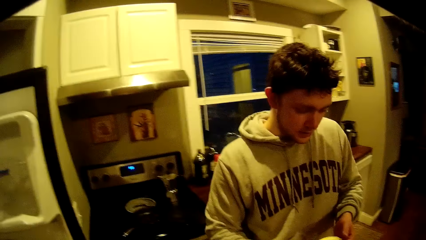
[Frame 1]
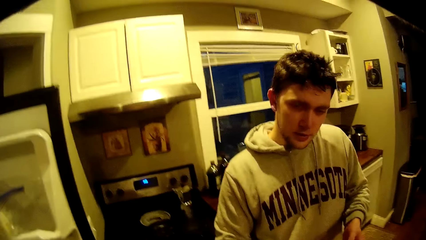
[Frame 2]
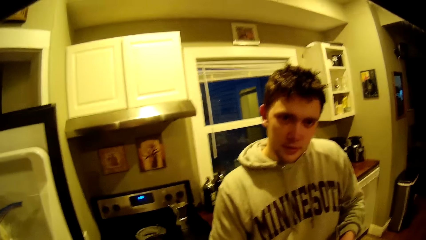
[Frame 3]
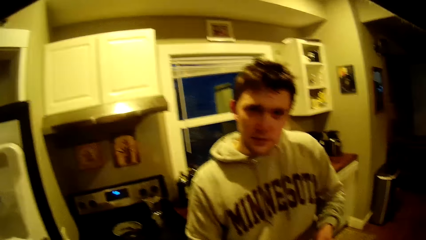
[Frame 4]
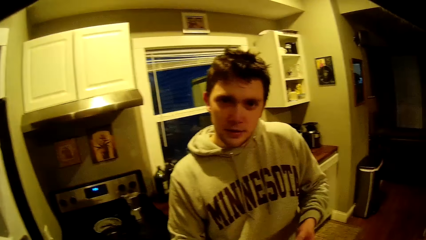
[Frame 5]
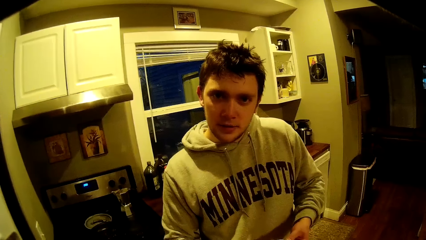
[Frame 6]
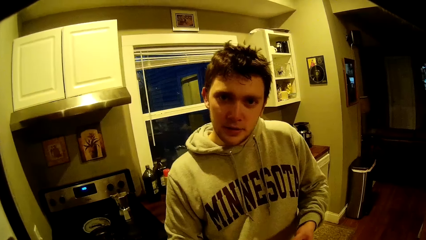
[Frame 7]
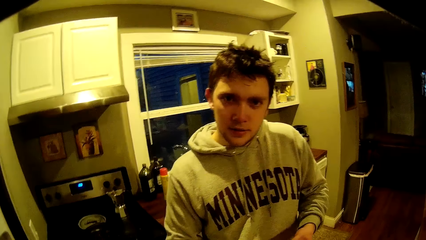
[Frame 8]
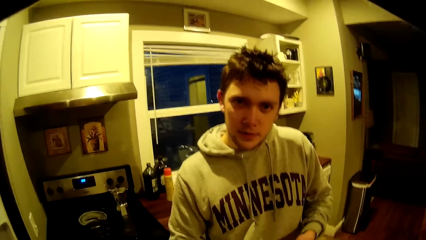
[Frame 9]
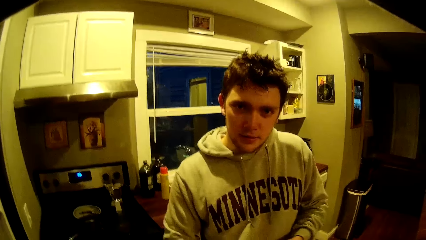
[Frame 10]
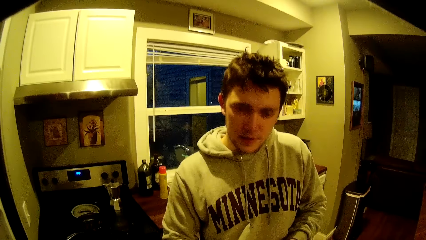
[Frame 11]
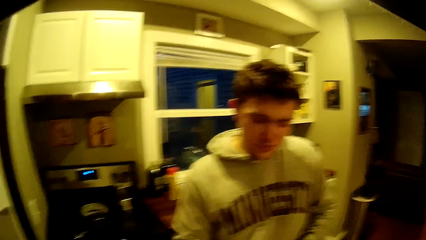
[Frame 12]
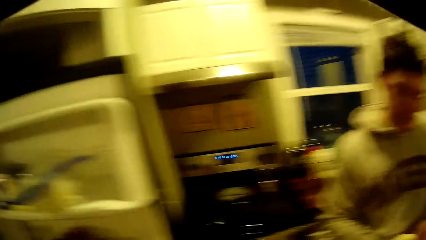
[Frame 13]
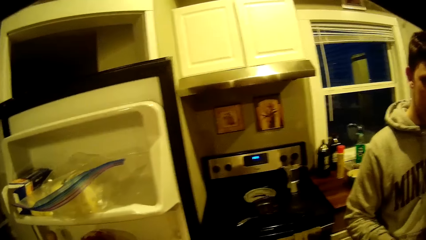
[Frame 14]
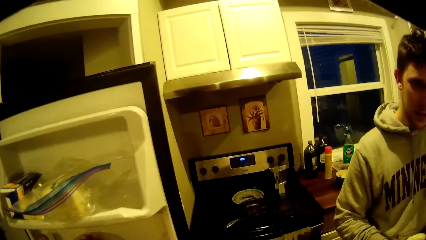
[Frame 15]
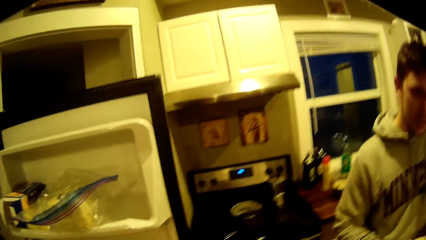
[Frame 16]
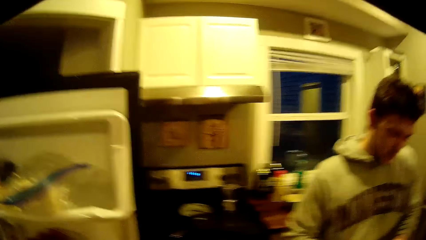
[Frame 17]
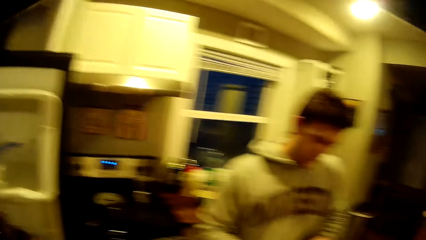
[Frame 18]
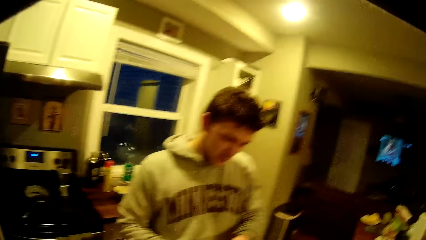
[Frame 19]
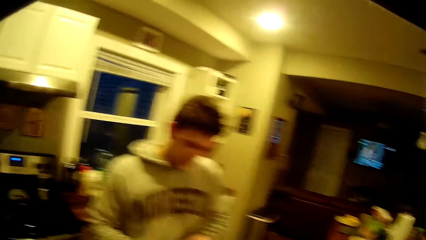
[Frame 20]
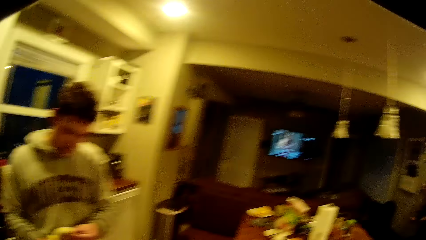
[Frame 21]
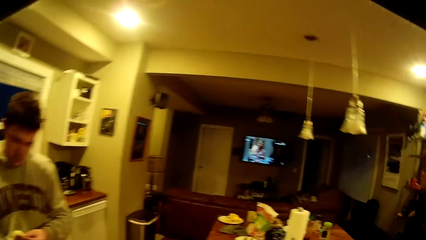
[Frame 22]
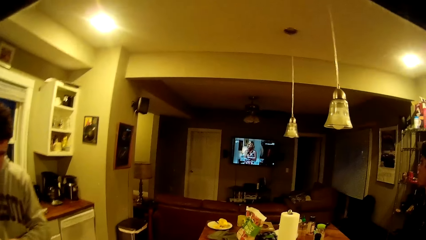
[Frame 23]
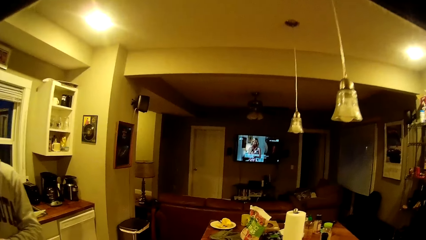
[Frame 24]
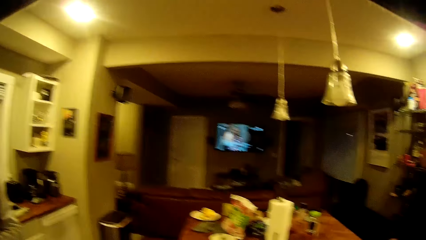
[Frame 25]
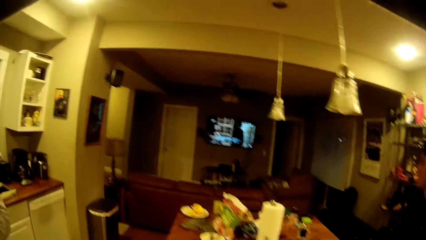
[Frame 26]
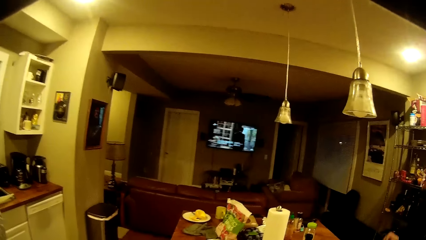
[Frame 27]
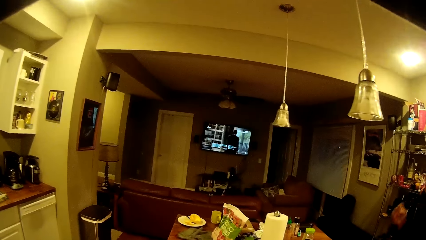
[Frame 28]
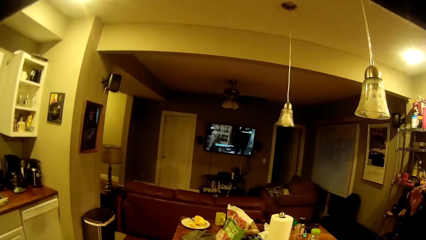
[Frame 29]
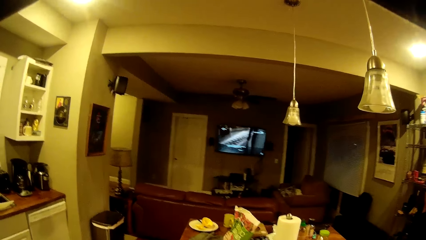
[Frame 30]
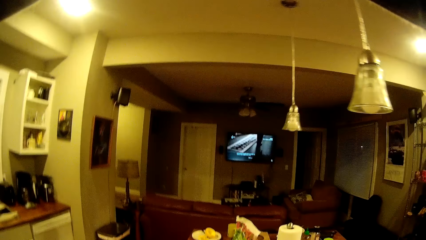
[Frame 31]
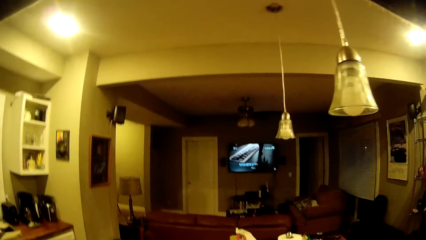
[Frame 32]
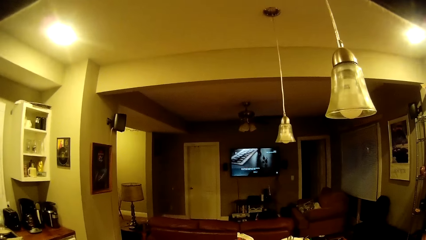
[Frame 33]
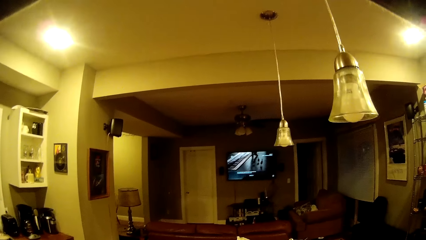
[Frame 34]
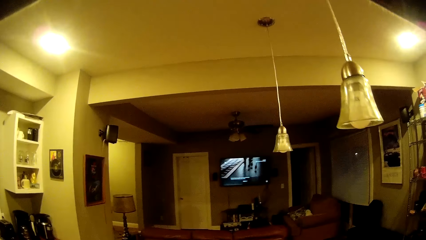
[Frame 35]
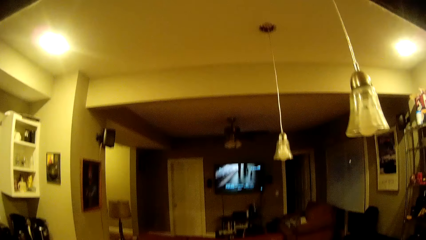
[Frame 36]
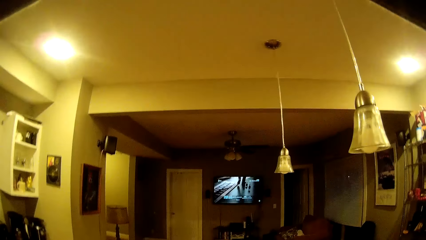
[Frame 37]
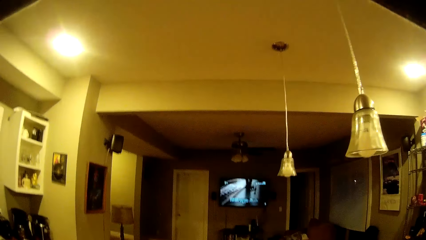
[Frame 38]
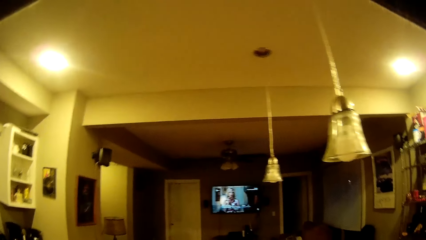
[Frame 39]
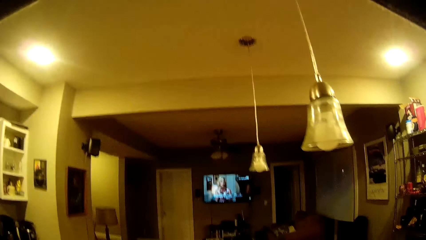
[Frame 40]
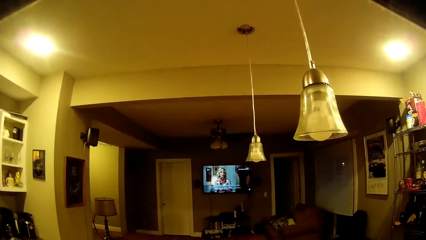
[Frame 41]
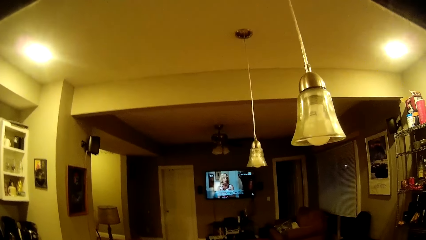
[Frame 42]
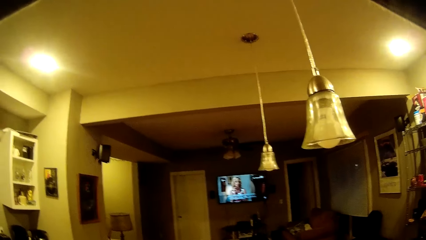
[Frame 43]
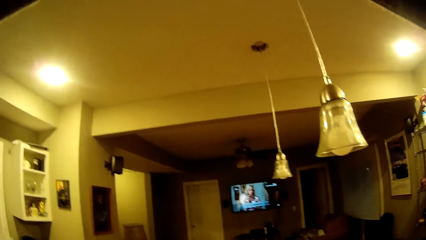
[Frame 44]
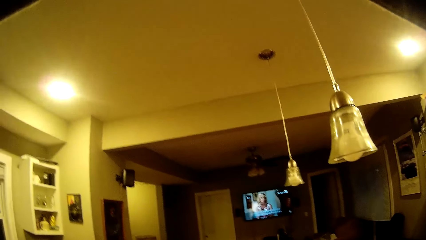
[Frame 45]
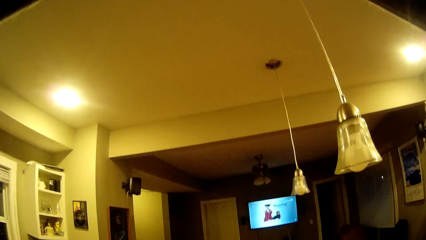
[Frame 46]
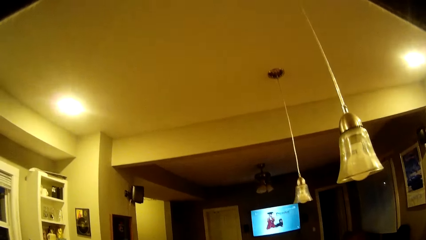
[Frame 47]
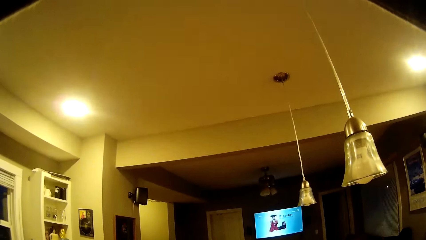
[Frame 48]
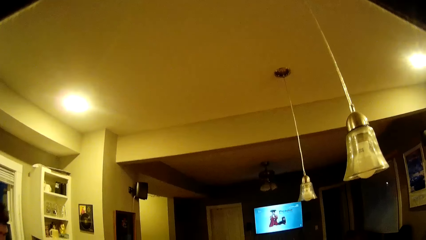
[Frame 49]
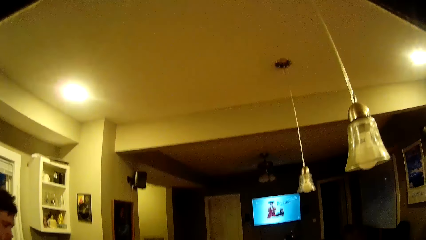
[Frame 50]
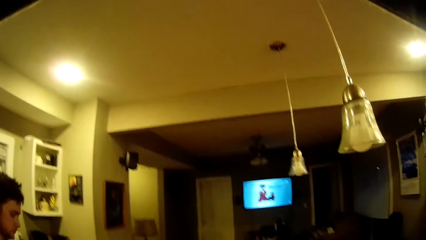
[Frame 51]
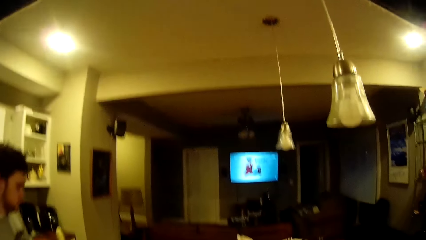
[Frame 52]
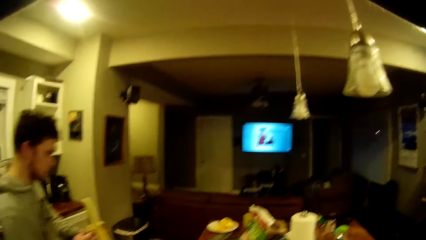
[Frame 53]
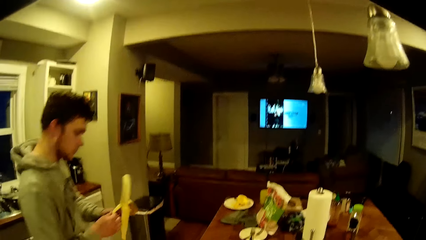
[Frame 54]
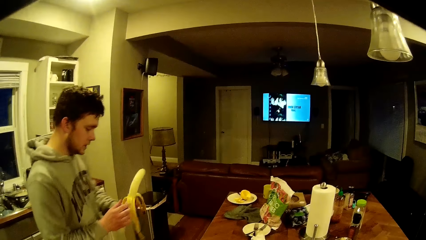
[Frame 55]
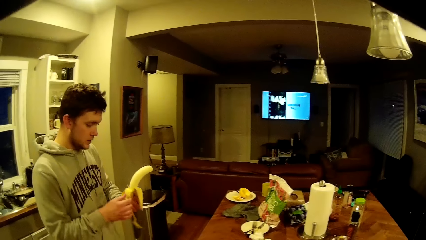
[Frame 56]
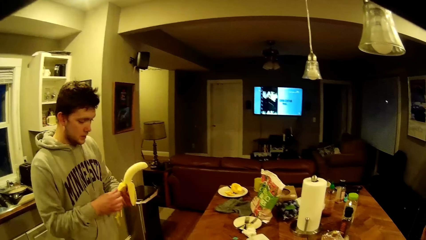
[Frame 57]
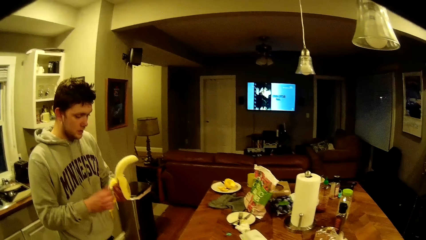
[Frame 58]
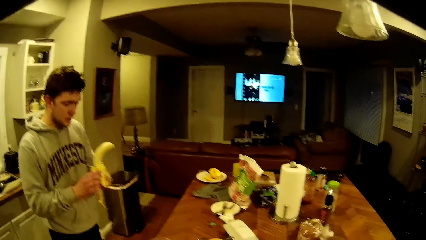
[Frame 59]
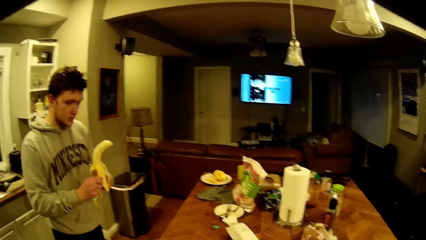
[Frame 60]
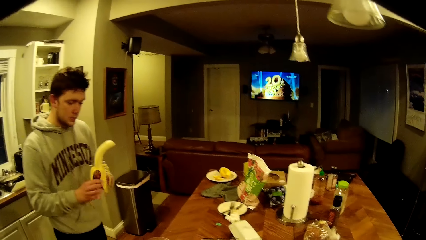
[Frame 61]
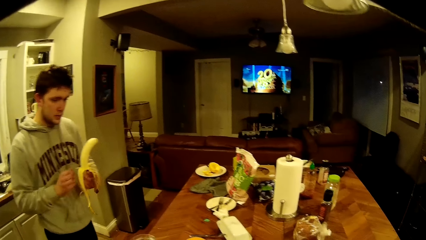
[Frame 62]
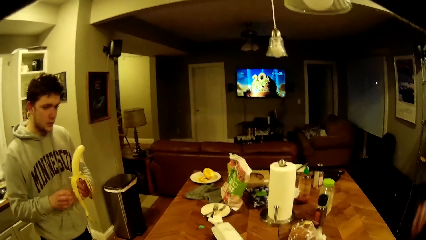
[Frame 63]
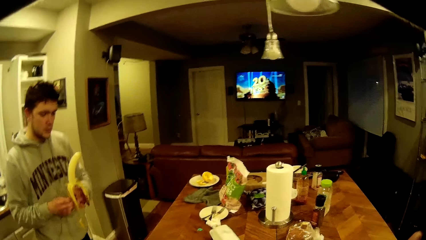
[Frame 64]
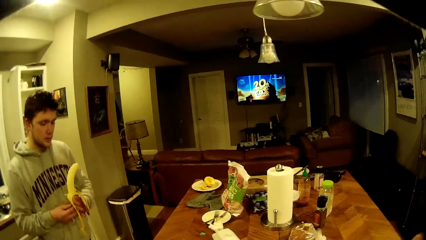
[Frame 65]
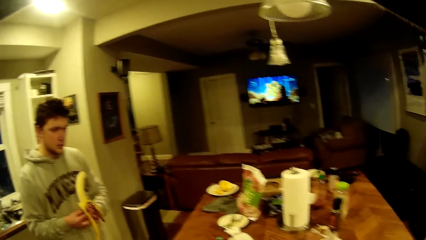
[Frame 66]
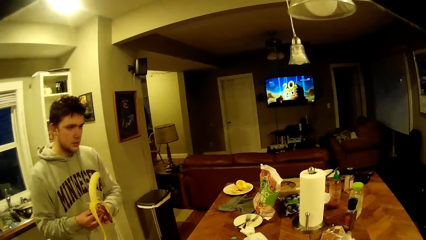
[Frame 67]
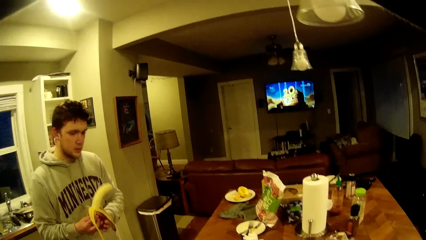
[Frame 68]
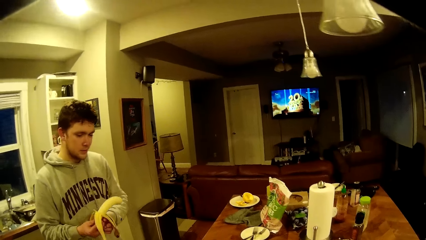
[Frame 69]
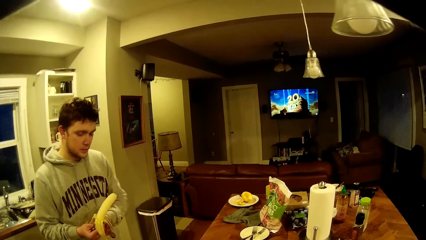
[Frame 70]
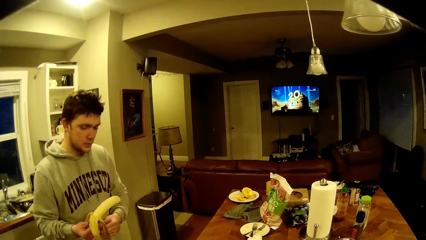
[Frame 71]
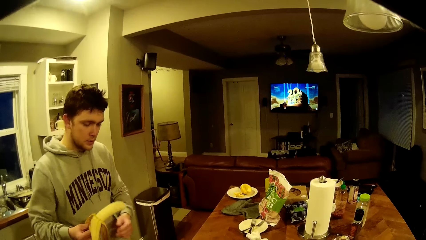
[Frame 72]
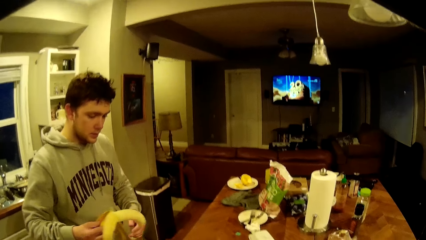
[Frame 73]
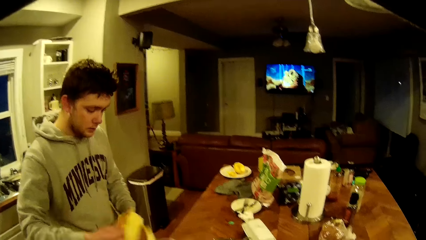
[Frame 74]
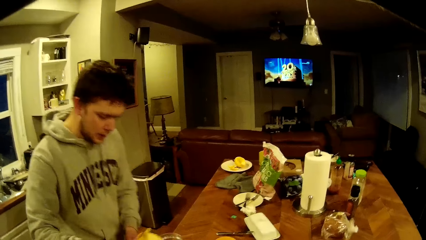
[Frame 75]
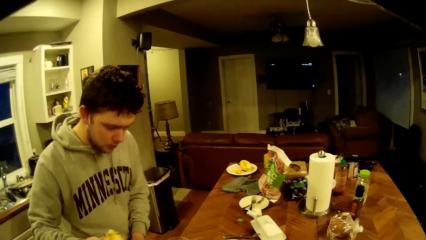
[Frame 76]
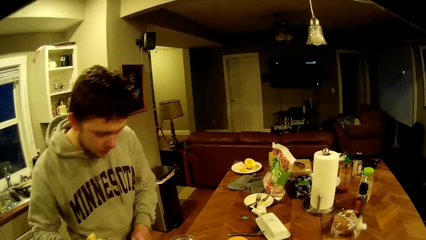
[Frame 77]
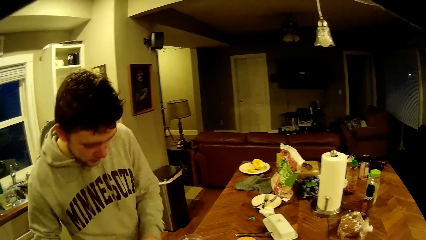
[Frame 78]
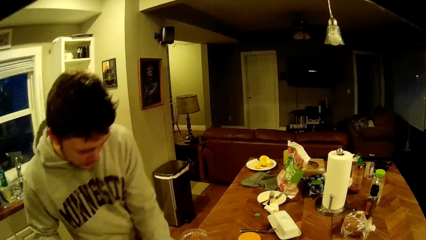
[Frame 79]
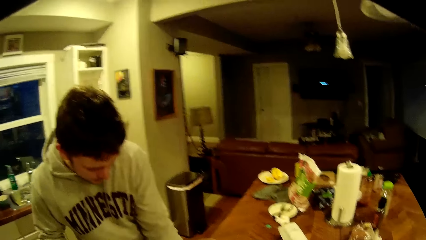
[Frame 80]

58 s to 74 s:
The man looks at the camera wearer. The camera wearer interacts with the man. They walk toward the table and look around. The man peels a banana. The man turns the banana upside down.
